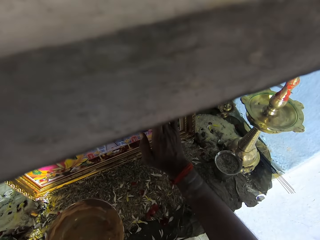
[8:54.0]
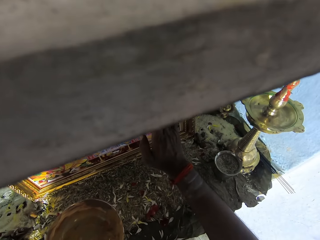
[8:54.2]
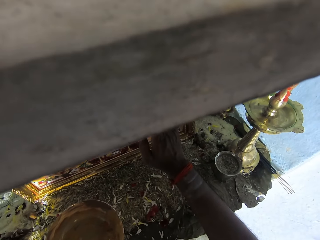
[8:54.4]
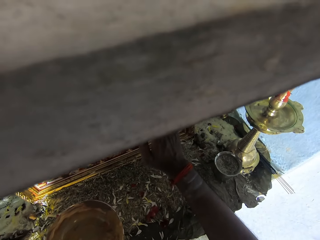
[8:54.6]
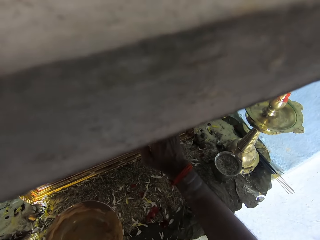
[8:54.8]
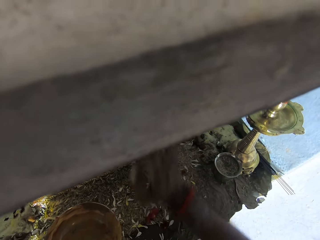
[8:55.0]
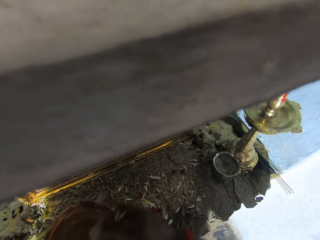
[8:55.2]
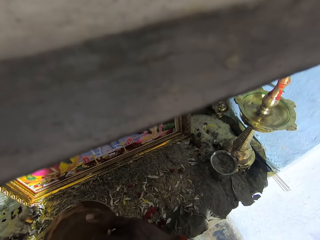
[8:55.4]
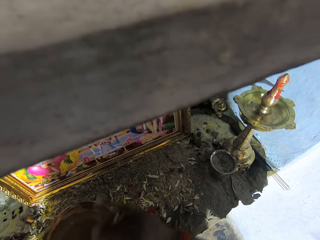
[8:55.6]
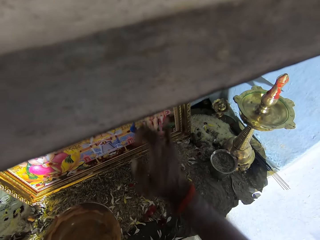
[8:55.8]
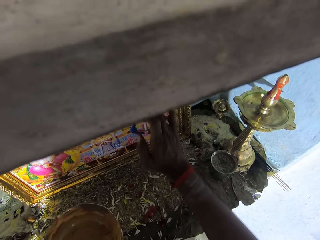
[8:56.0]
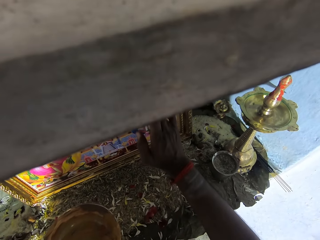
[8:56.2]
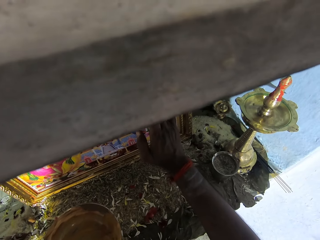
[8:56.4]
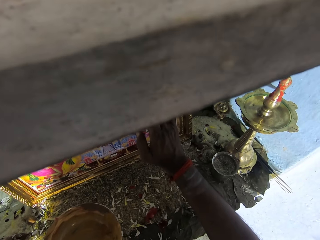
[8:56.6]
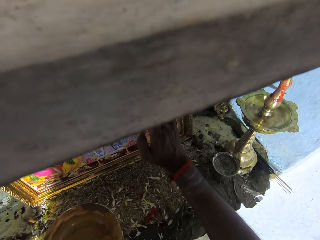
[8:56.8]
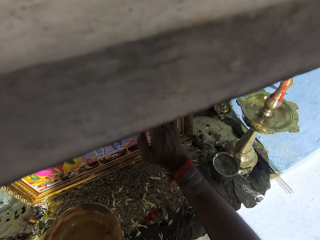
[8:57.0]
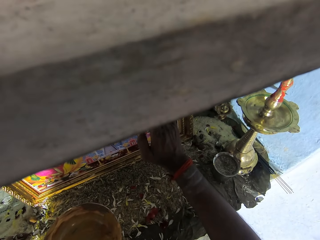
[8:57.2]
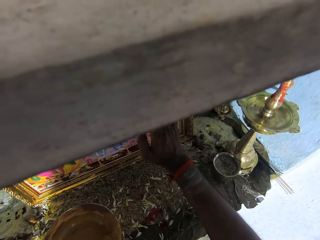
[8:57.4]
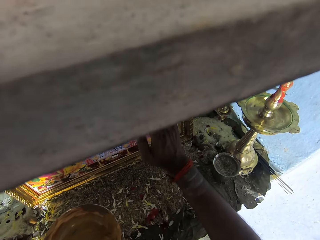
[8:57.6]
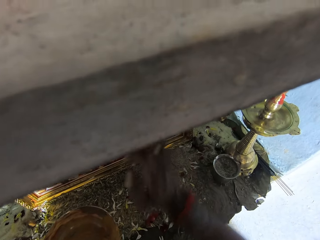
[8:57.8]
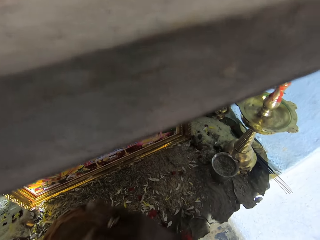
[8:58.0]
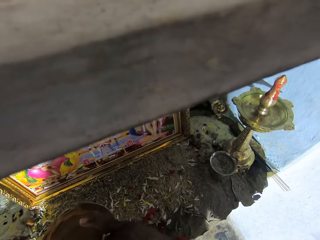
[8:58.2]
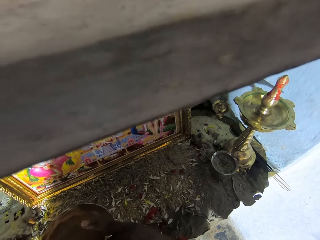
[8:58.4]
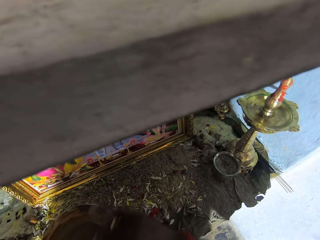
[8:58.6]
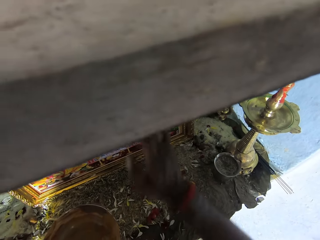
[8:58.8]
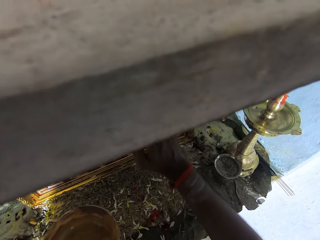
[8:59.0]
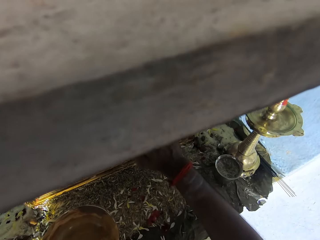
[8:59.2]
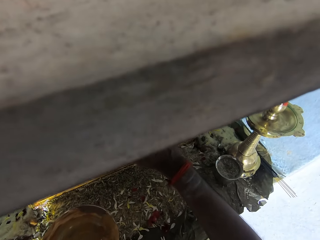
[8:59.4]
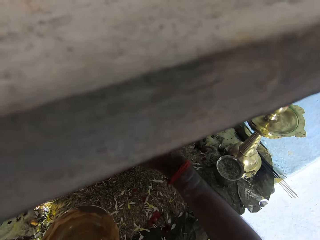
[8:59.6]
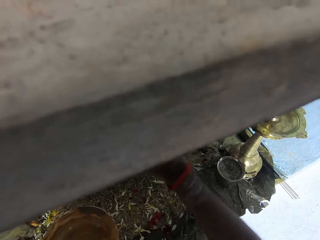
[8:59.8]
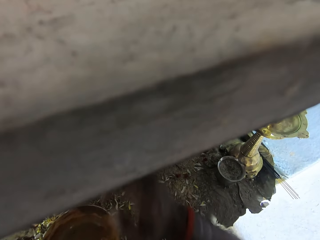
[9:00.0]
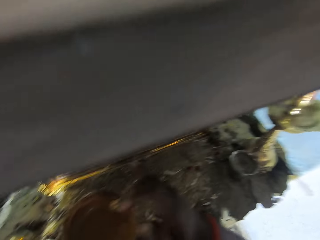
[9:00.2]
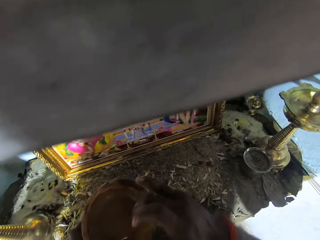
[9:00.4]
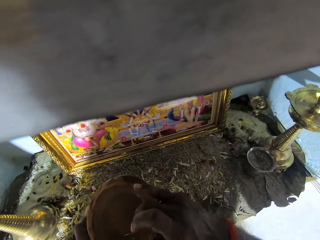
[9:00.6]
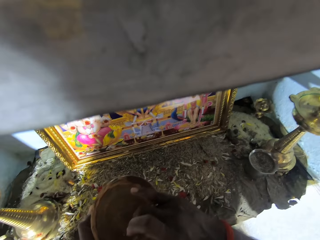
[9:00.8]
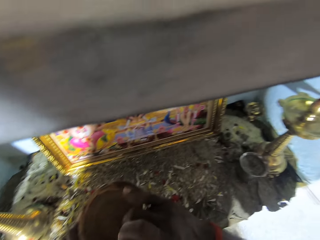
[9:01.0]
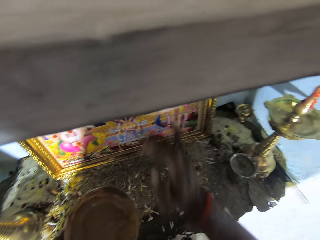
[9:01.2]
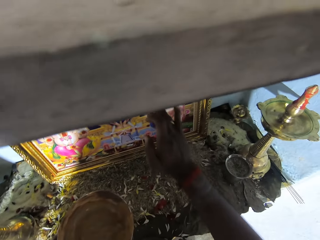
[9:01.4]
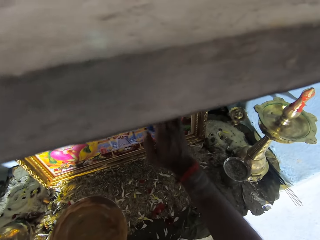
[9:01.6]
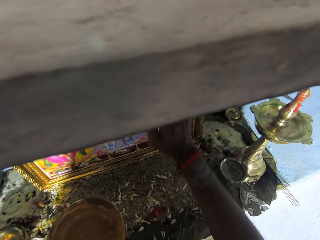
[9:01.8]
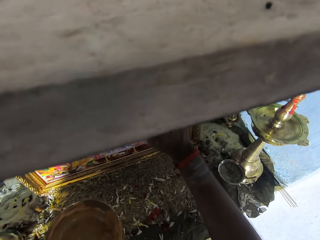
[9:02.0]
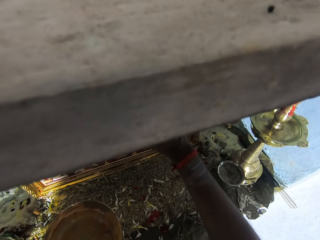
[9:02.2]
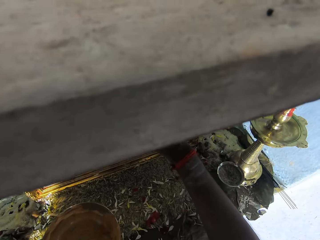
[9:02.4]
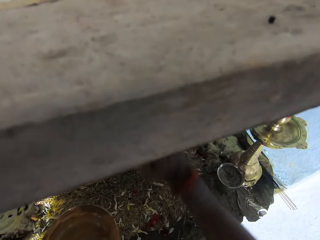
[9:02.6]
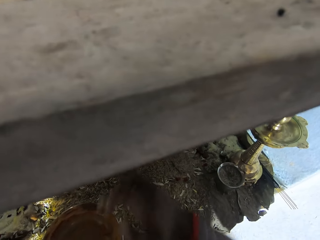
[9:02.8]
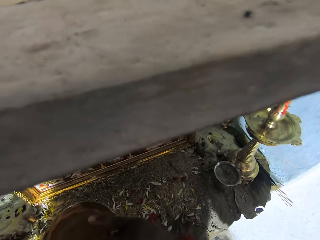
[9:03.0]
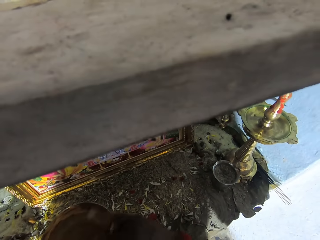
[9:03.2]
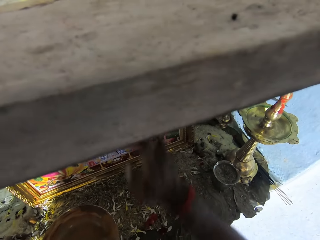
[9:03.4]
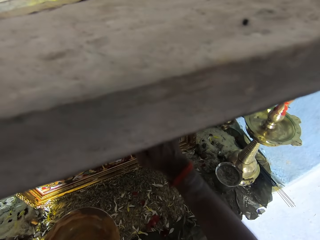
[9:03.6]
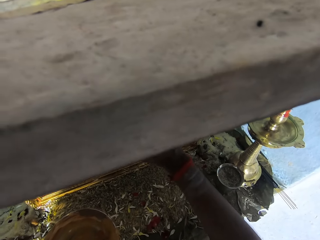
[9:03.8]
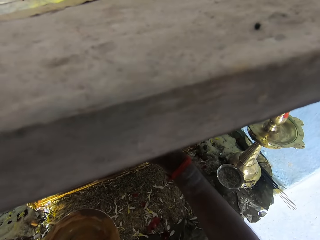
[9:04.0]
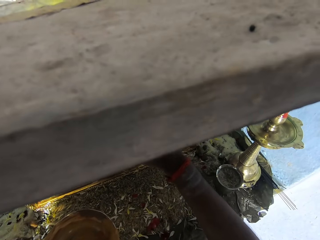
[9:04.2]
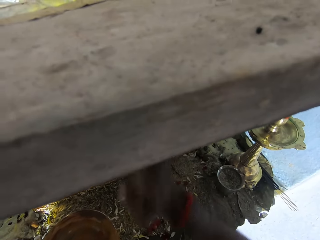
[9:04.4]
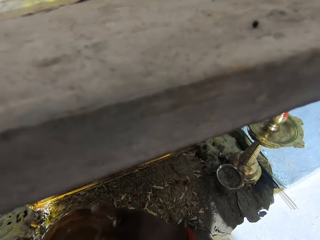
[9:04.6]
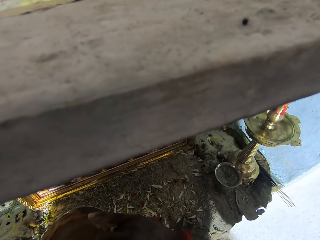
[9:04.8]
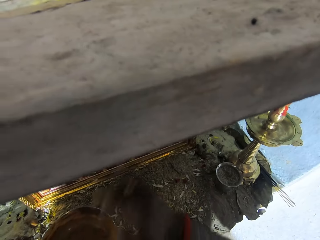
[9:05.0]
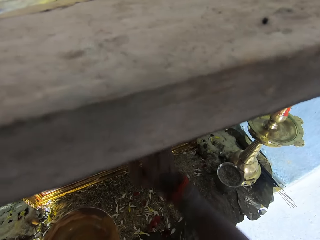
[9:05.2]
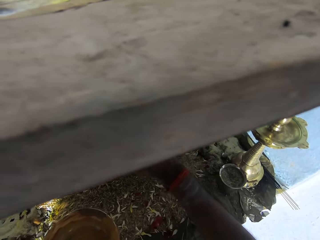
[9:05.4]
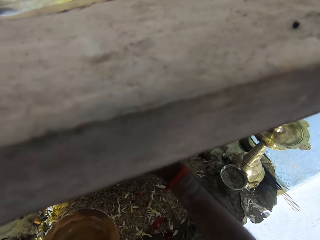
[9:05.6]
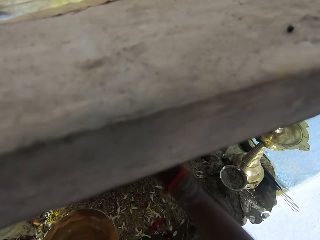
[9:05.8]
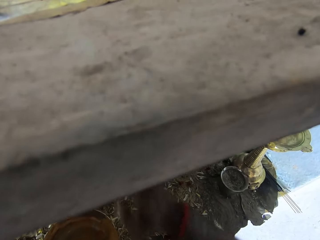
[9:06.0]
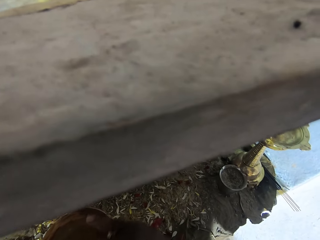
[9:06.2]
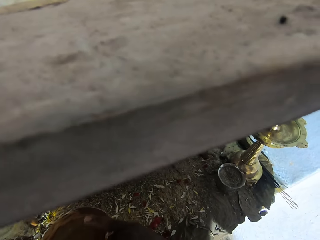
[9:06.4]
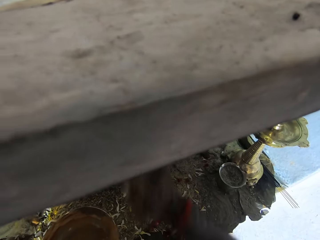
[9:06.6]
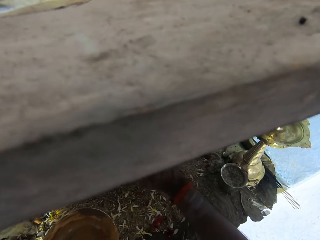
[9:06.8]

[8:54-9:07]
The camera wearer decorates the picture. They dip a finger in the bowl and decorate the picture. They dip a finger in the bowl and decorate the picture. They dip a finger in the bowl and decorate the picture. They dip a finger in the bowl and decorate the picture. They dip a finger in the bowl and decorate the picture. They dip a finger in the bowl.

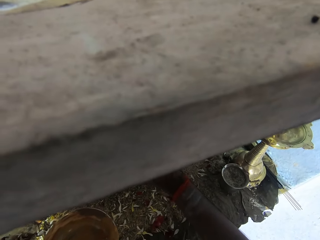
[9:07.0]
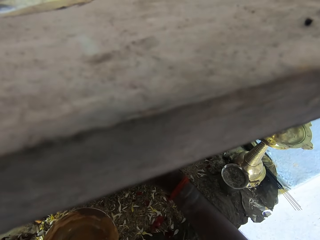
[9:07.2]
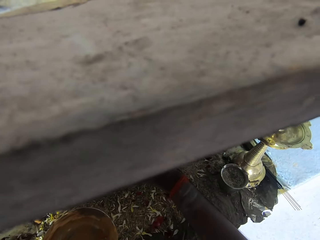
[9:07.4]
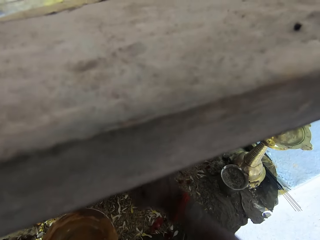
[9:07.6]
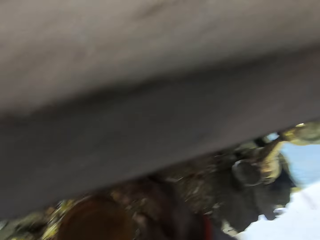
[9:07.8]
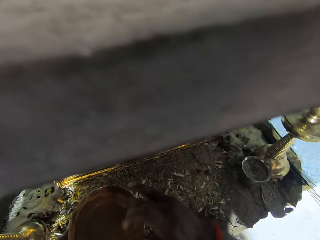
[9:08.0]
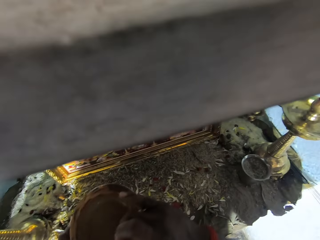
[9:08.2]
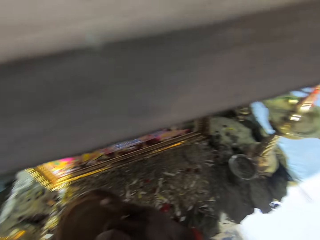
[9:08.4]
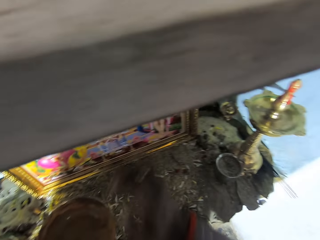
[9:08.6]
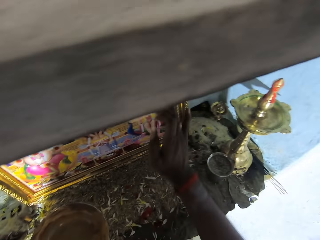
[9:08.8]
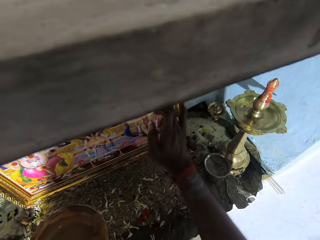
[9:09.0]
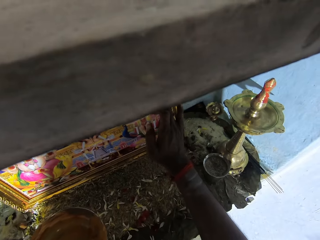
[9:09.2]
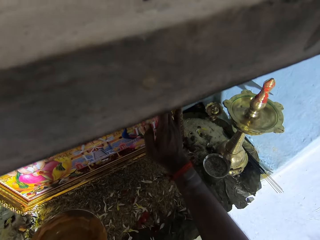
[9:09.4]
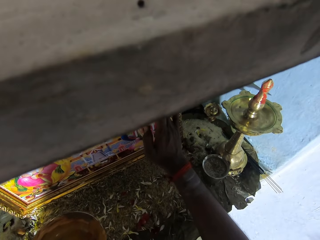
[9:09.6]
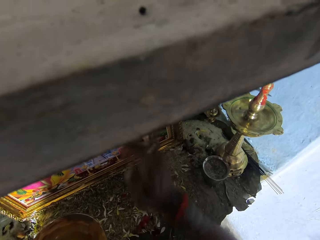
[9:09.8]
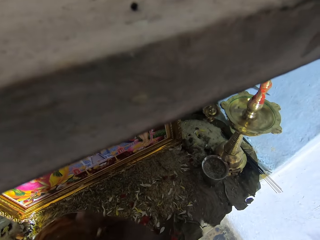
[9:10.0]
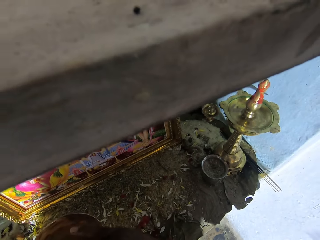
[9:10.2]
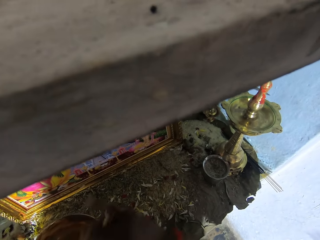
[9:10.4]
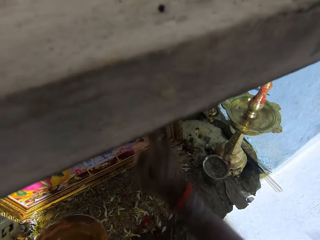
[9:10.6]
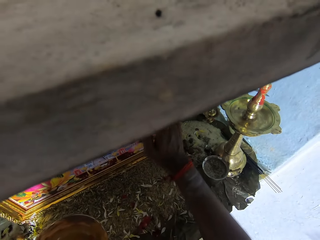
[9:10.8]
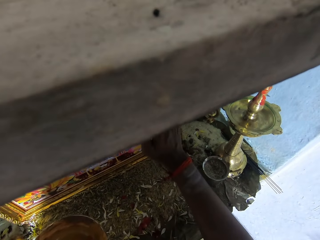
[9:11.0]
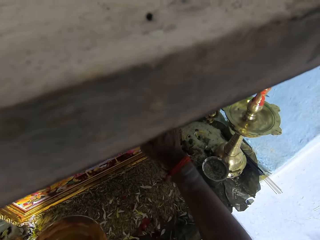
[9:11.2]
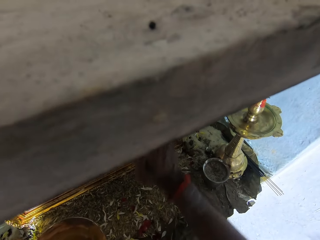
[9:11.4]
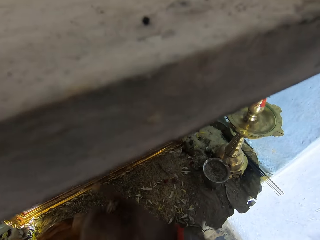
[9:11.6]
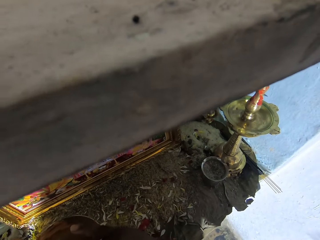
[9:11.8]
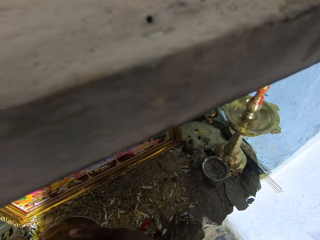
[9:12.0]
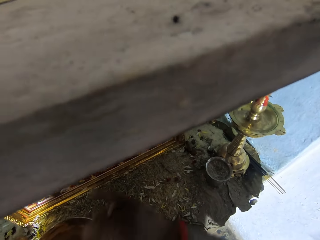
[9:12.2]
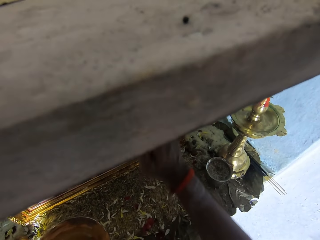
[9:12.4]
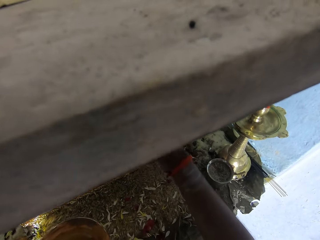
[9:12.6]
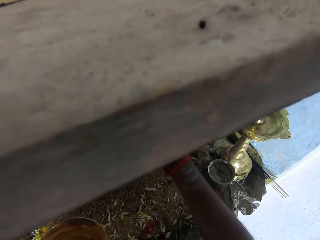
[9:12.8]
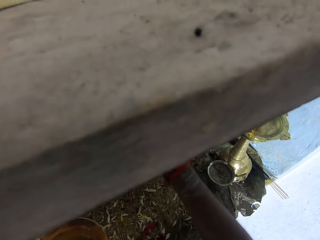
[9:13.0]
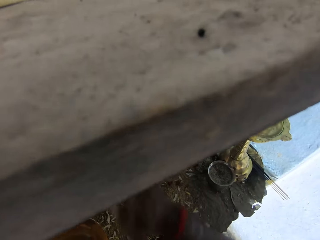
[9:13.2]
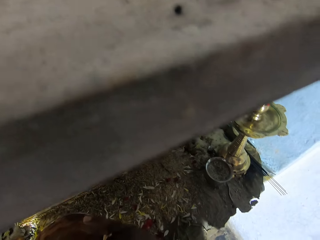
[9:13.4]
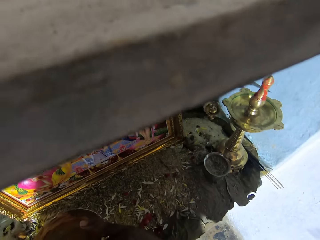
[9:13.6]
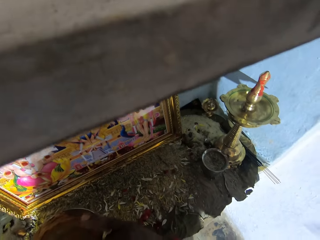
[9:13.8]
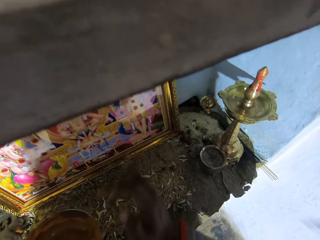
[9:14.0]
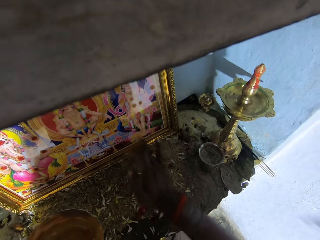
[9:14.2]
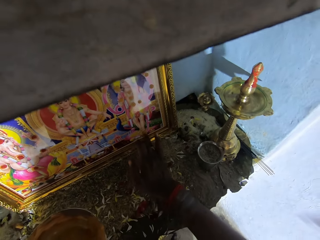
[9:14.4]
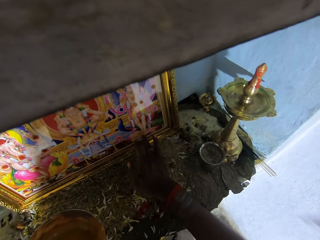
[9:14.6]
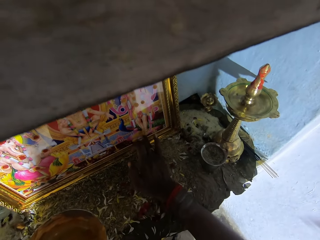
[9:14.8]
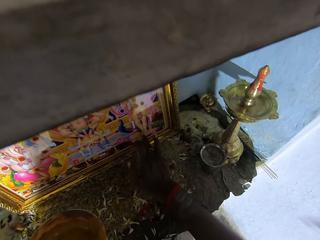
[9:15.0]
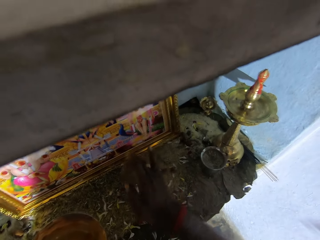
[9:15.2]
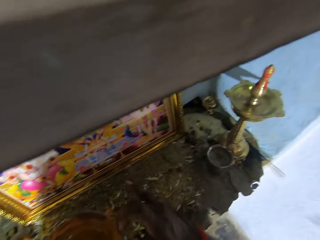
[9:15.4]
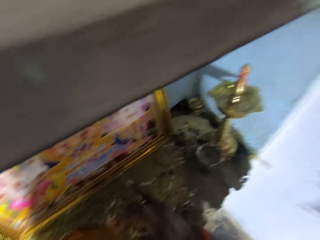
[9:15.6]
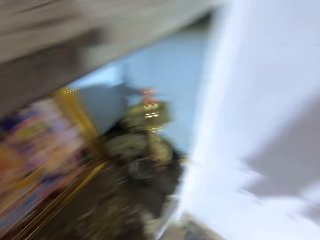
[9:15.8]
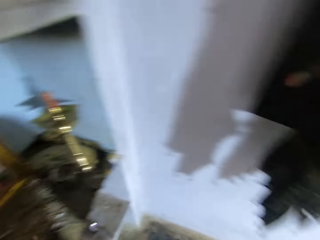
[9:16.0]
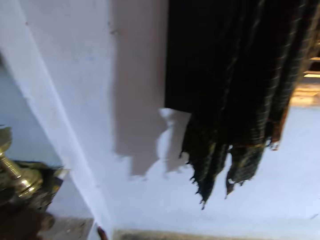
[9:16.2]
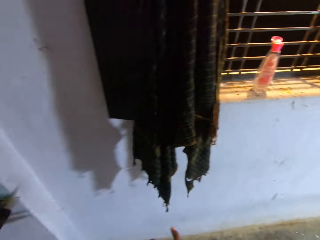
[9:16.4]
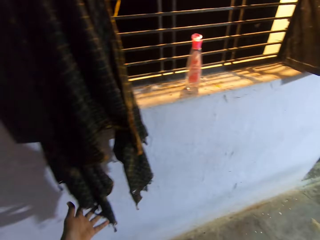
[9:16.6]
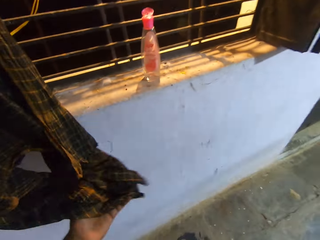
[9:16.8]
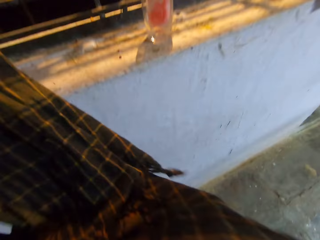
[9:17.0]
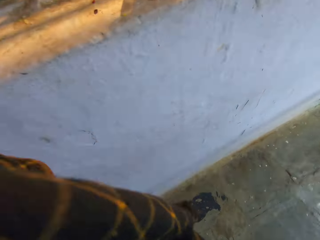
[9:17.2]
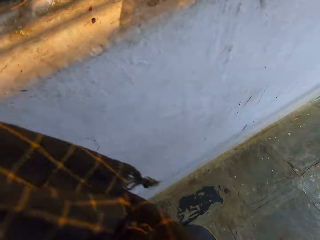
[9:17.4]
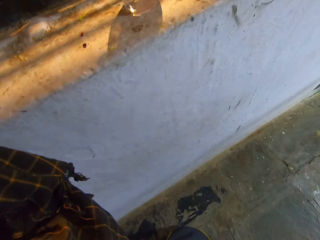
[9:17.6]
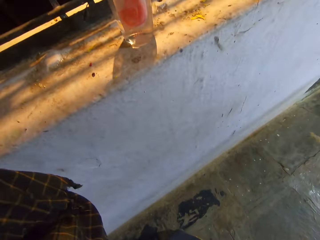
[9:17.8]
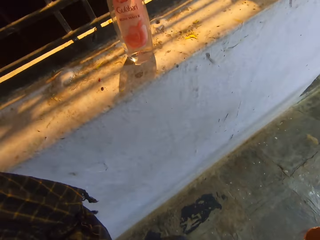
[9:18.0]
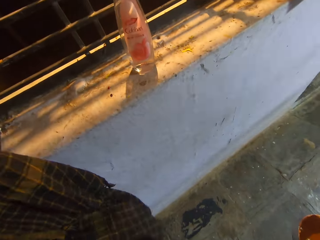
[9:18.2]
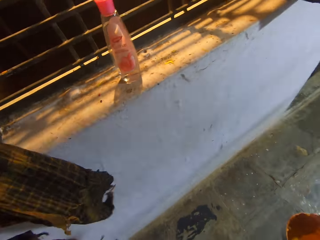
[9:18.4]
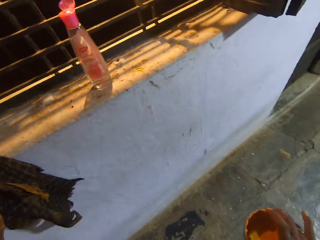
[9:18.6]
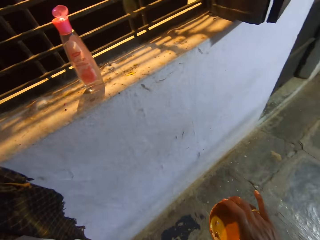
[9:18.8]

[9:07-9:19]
The camera wearer decorates the picture. He dips a finger in the bowl, looks around and decorates the picture. He dips a finger in the bowl and decorates the picture. He dips a finger in the bowl and touches something. He decorates the picture, dips a finger in the bowl and decorates the picture. He wipes his hands and touches the cloth.
